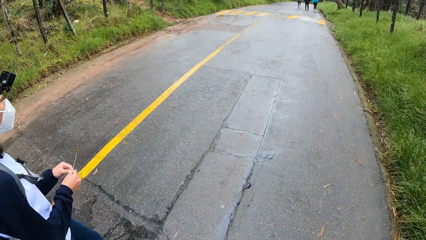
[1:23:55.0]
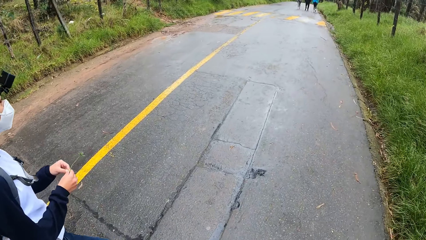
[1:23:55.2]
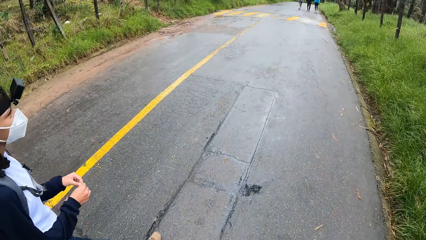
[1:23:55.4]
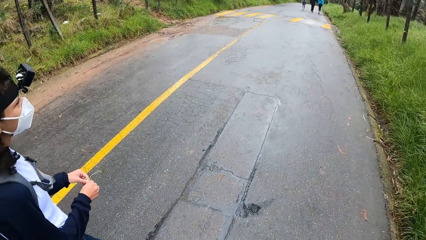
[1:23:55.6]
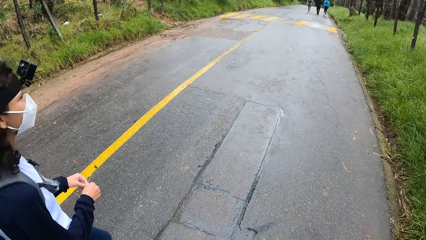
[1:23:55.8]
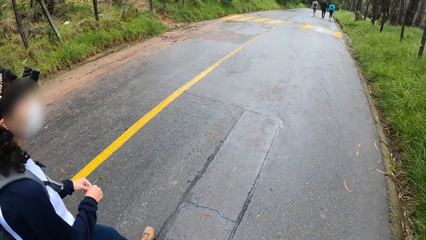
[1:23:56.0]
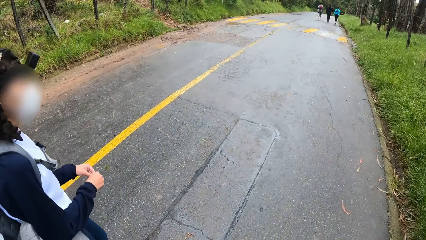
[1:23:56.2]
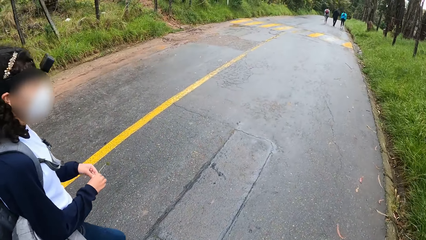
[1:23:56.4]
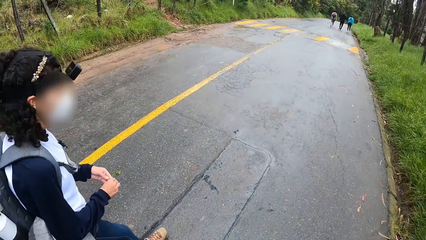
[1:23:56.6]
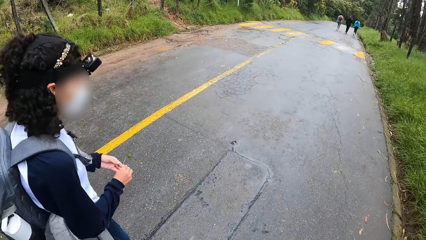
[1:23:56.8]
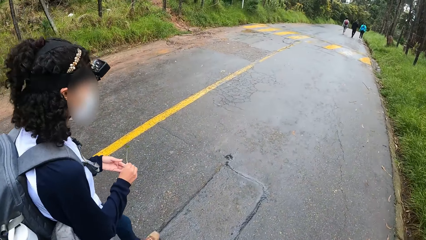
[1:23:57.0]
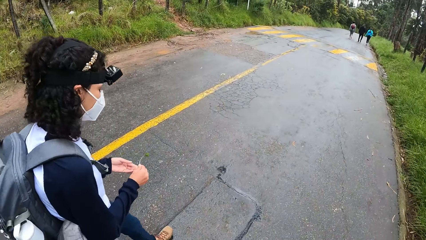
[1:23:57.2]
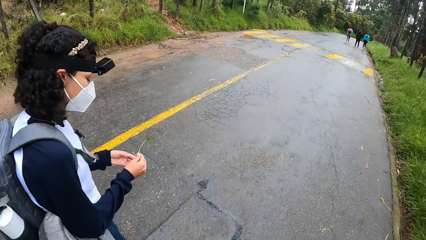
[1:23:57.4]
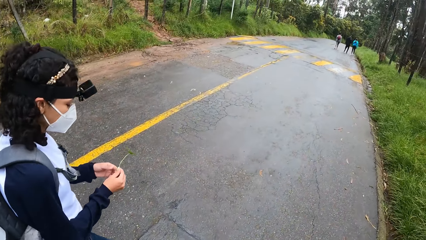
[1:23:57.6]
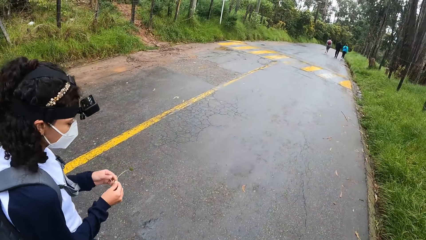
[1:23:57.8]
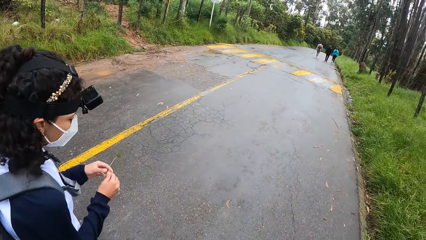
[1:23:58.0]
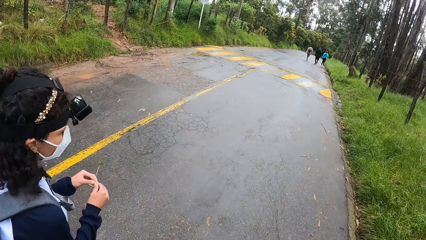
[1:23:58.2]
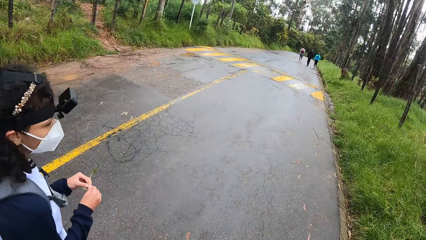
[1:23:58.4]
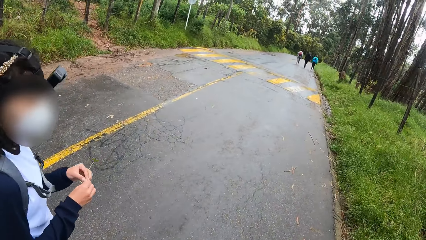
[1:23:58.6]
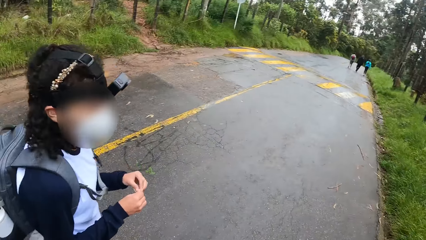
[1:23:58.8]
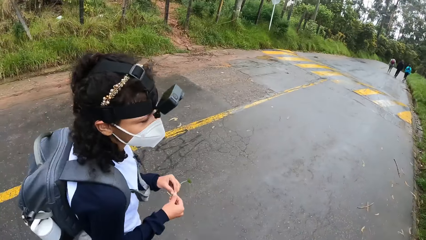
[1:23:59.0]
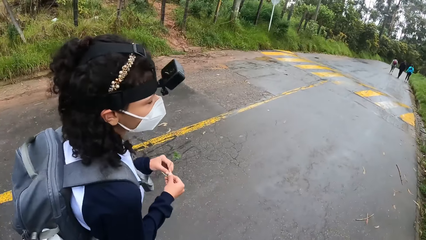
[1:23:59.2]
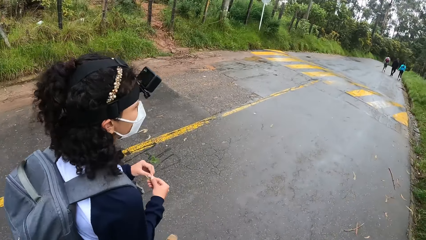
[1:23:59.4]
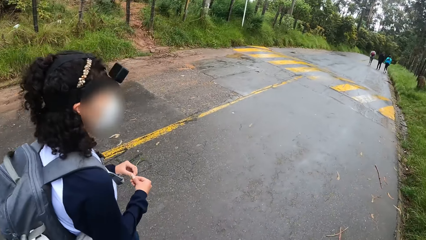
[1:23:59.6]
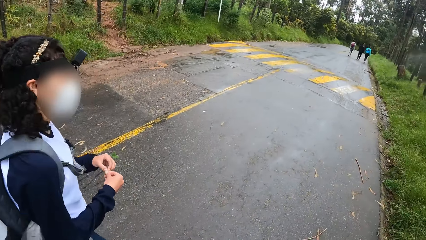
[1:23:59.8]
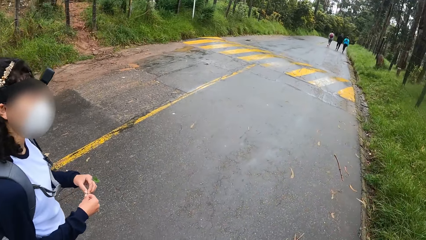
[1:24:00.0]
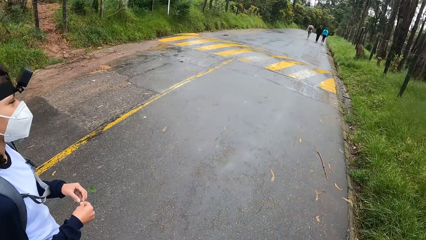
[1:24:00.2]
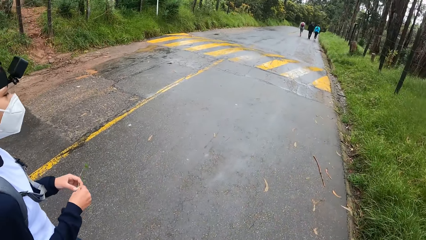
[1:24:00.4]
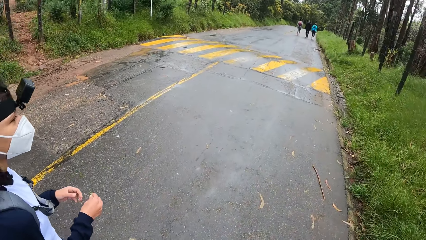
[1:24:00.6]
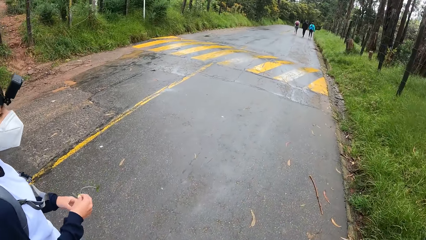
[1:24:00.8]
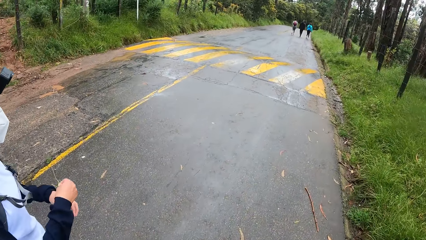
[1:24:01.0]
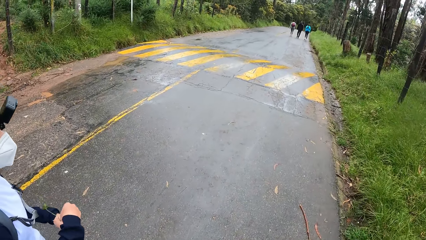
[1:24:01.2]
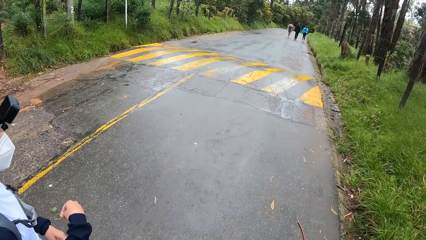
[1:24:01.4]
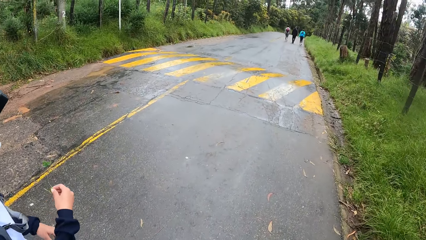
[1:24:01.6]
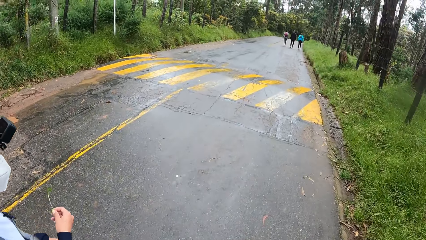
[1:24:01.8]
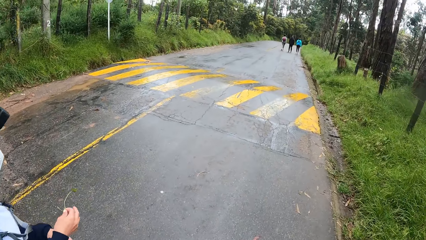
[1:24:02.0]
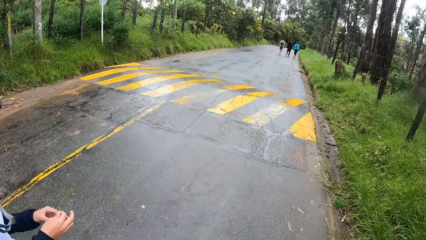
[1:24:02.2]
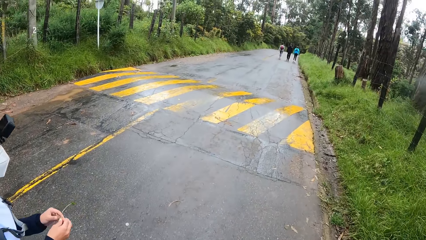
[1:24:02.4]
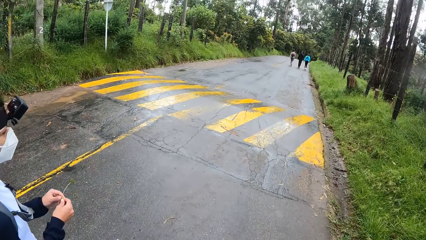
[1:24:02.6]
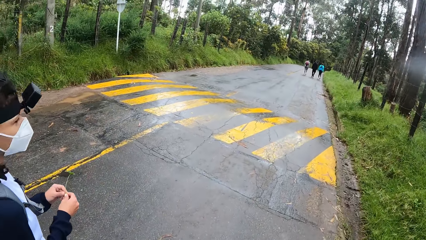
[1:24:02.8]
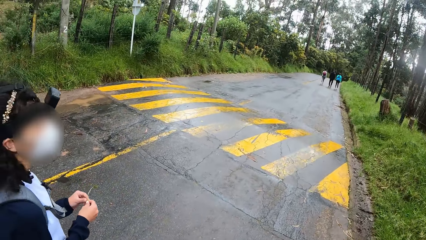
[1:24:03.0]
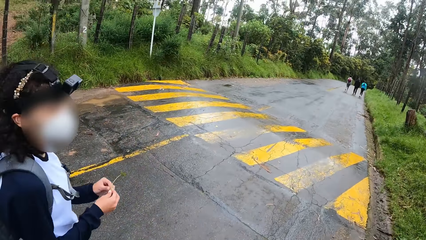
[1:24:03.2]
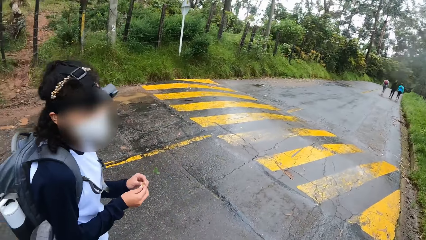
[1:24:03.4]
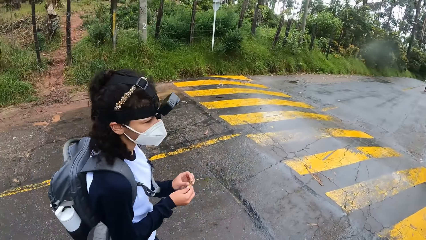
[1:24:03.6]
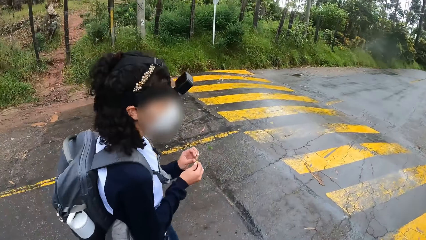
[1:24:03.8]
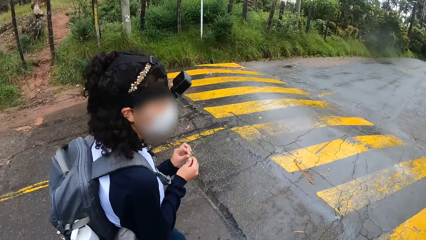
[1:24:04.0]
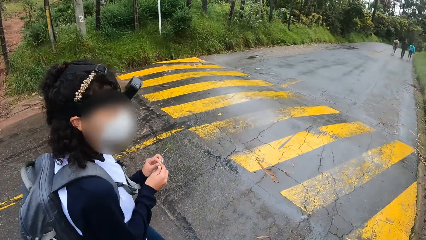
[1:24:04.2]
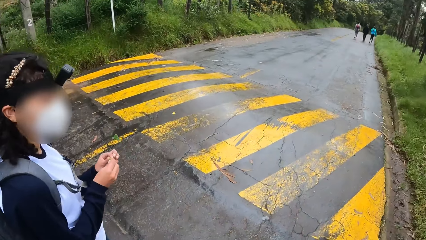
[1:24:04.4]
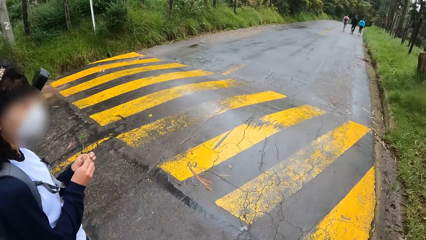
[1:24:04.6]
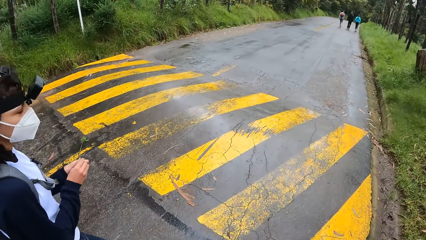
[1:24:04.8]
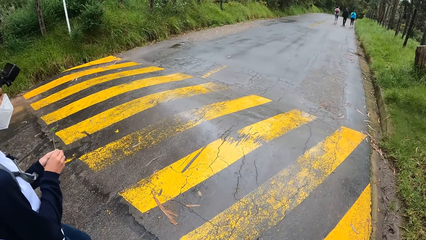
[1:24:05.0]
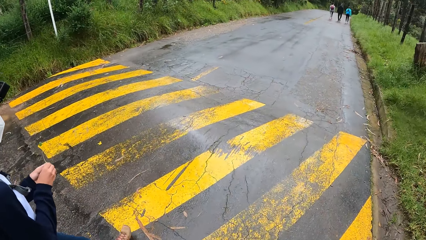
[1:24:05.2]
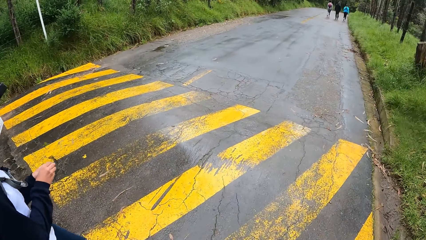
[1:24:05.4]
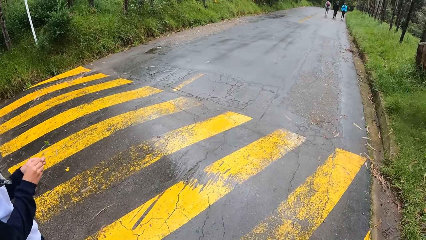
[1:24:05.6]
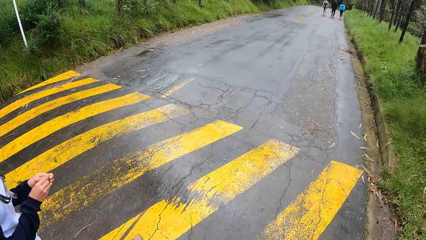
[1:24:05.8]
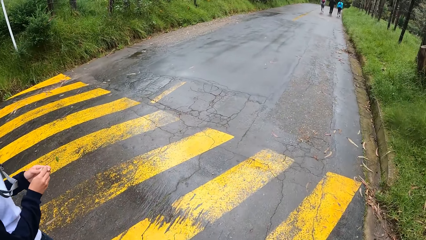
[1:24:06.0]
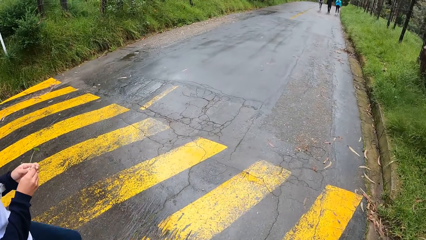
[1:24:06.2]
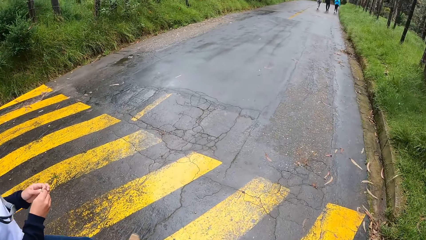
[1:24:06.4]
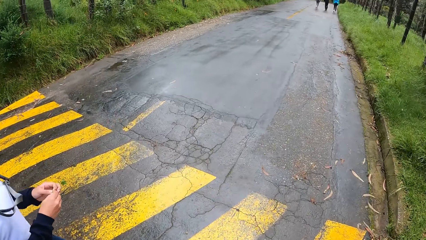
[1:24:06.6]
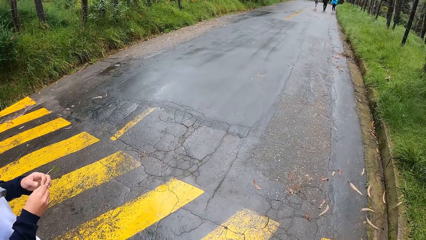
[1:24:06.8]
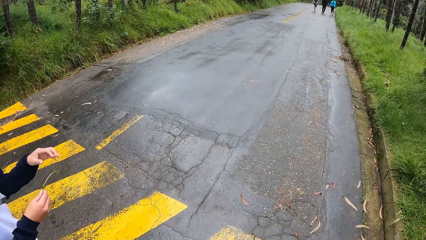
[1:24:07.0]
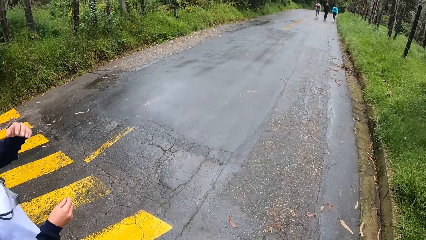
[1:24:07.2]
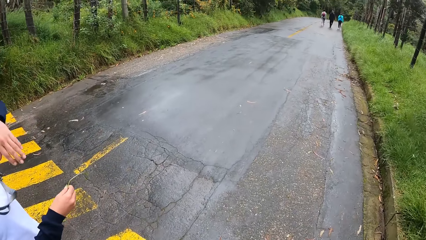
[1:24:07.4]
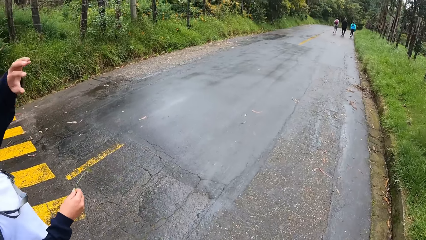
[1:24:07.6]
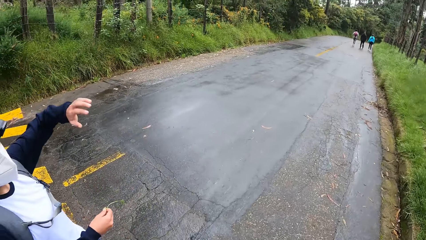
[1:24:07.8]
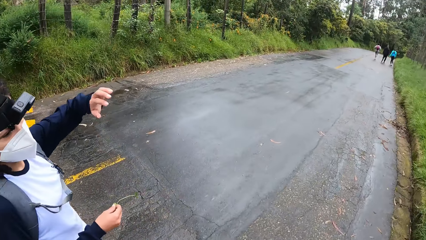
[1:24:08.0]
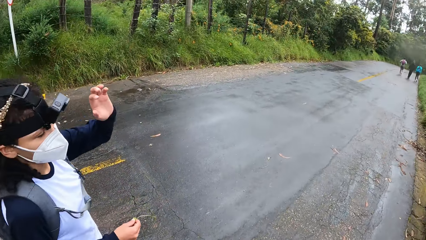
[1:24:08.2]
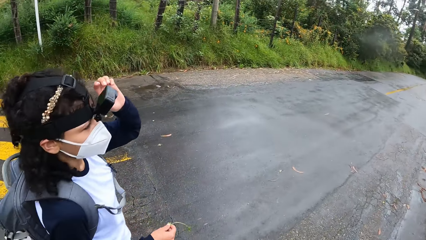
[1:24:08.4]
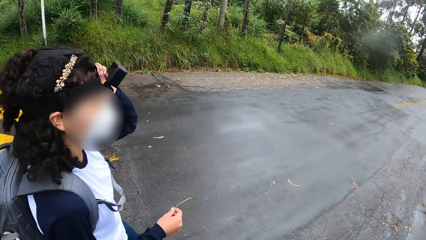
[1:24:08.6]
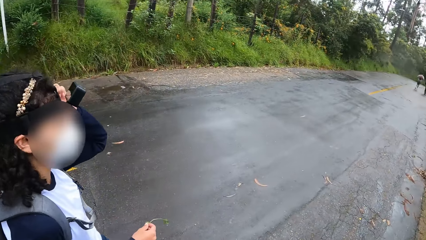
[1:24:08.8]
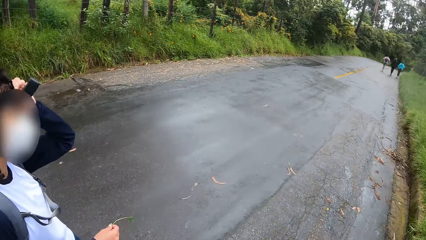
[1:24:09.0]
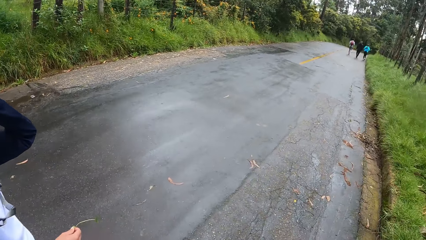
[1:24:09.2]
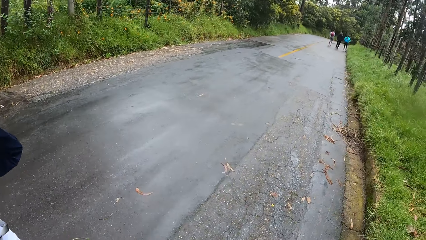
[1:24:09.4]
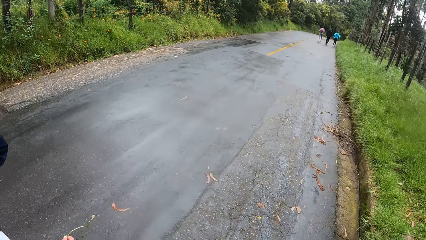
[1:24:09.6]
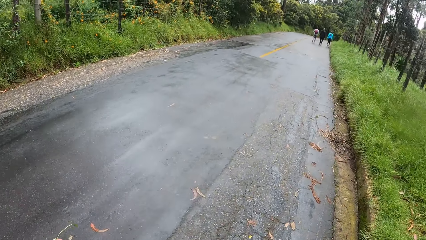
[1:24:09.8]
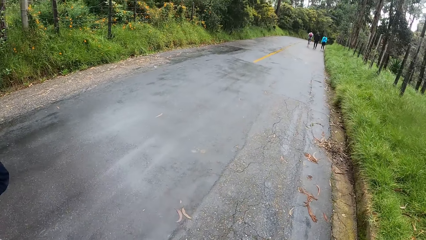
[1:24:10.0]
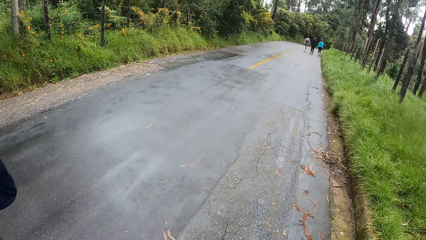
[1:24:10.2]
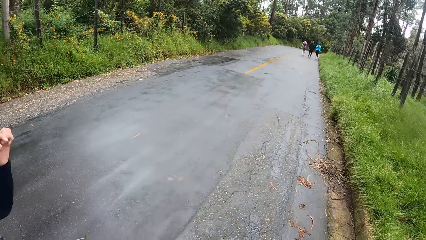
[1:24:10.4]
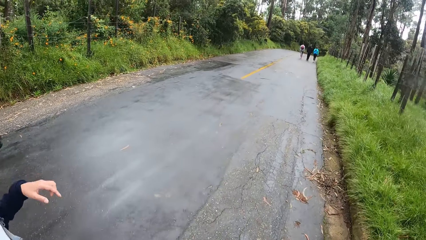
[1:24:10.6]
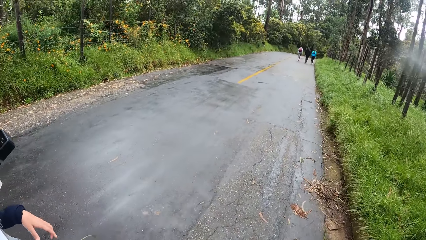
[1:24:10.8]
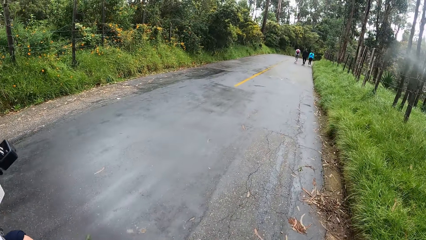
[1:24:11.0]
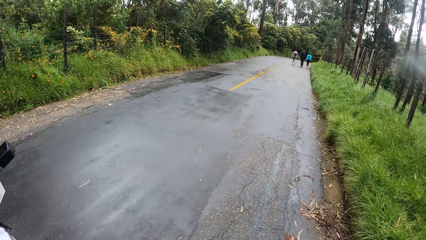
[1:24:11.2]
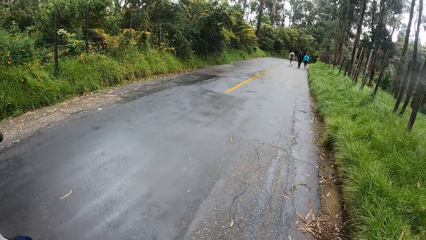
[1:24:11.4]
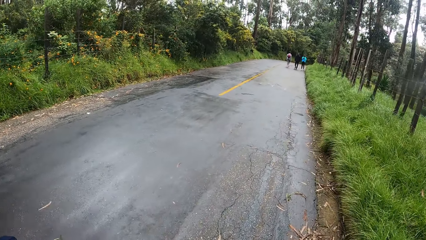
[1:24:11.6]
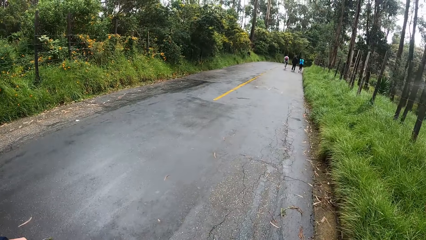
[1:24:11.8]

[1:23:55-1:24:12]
The woman holds the plant with her right hand. The woman fiddles with the plant with both hands. The woman raises her hand. The woman adjusts her camera with her left hand.
